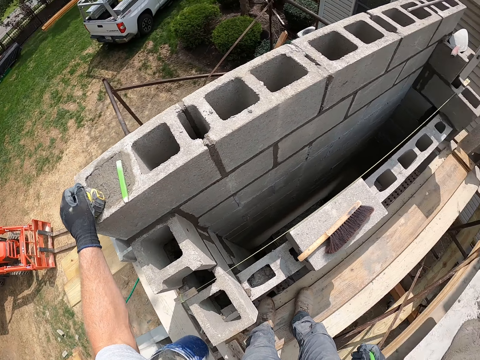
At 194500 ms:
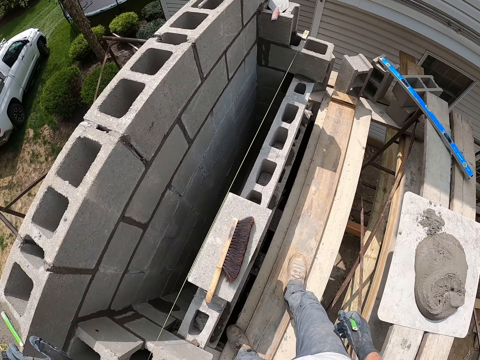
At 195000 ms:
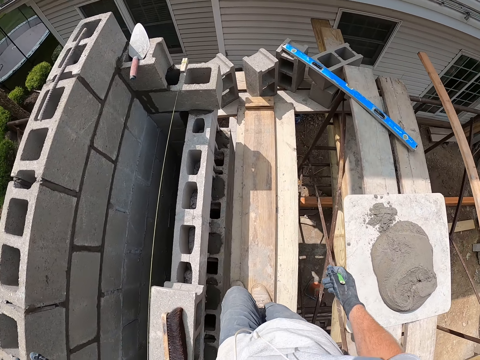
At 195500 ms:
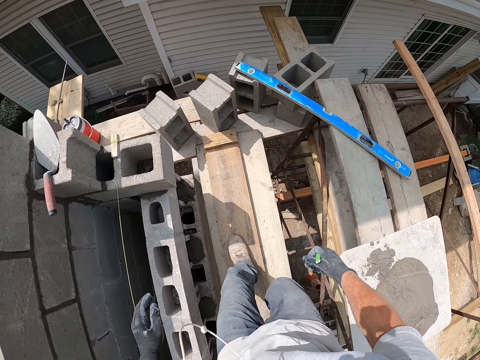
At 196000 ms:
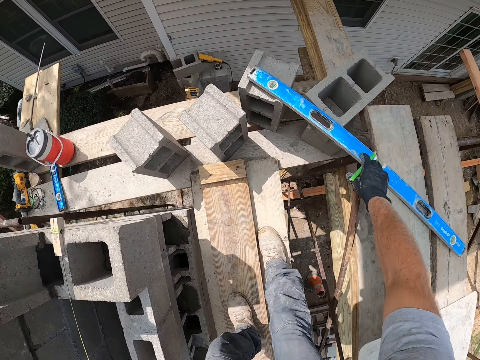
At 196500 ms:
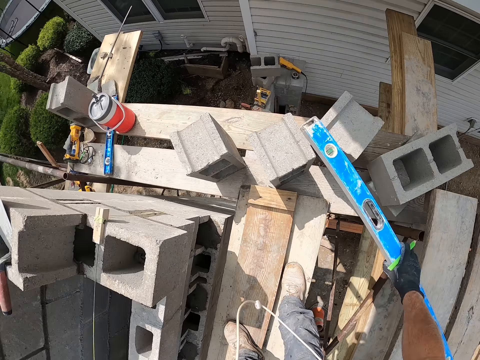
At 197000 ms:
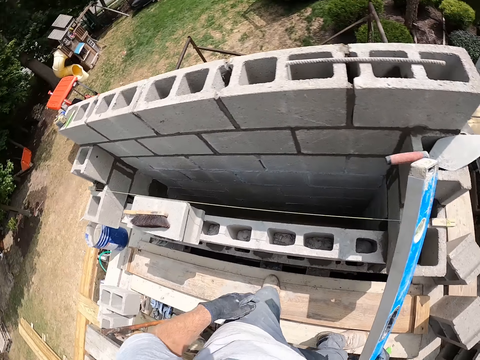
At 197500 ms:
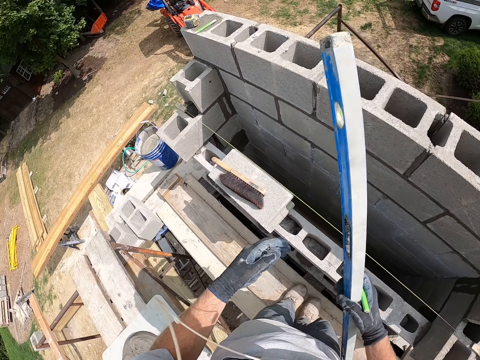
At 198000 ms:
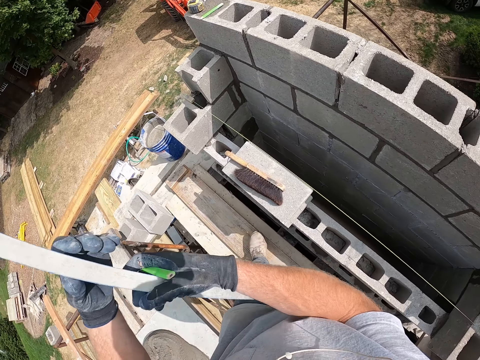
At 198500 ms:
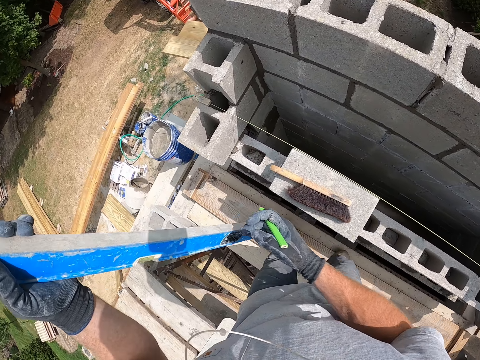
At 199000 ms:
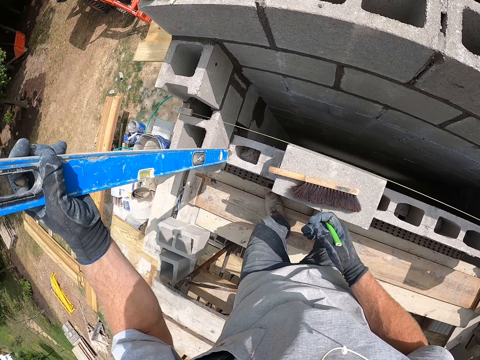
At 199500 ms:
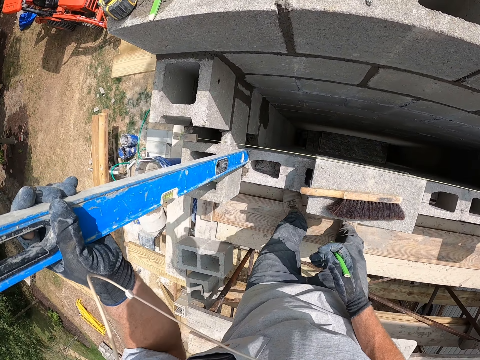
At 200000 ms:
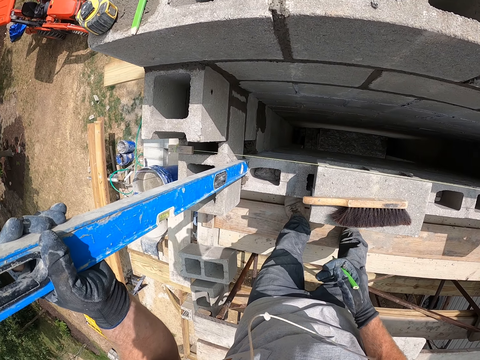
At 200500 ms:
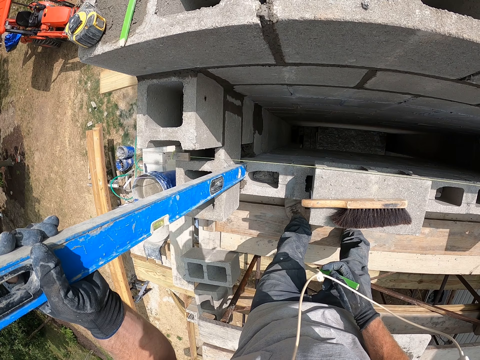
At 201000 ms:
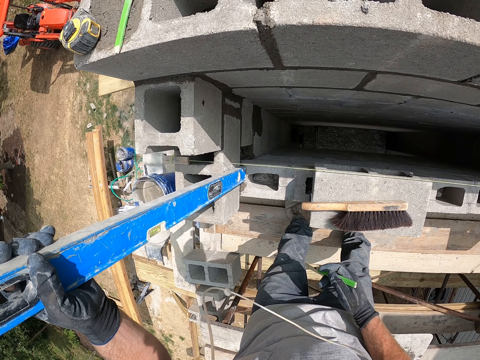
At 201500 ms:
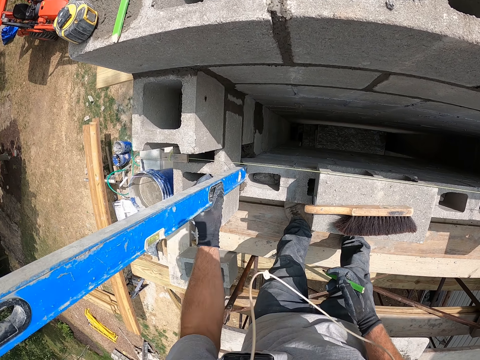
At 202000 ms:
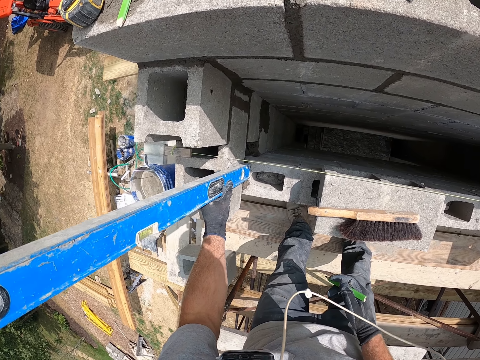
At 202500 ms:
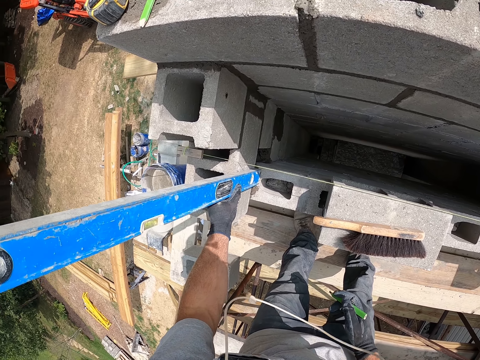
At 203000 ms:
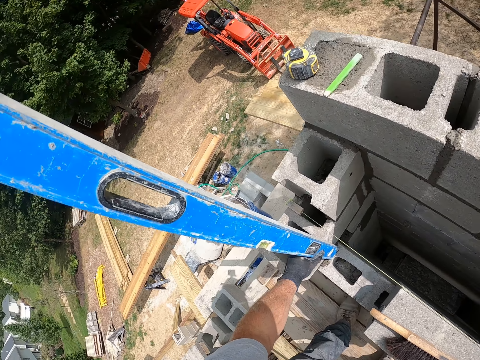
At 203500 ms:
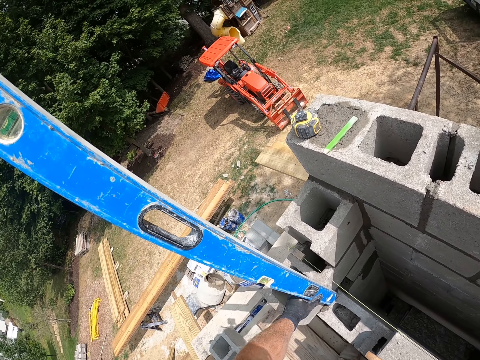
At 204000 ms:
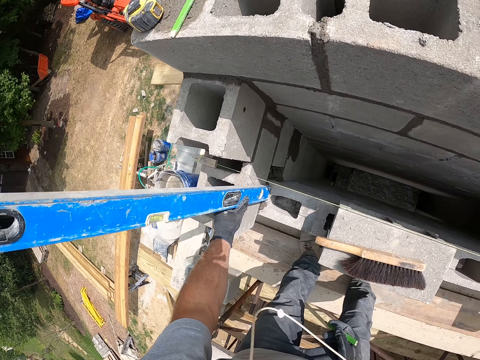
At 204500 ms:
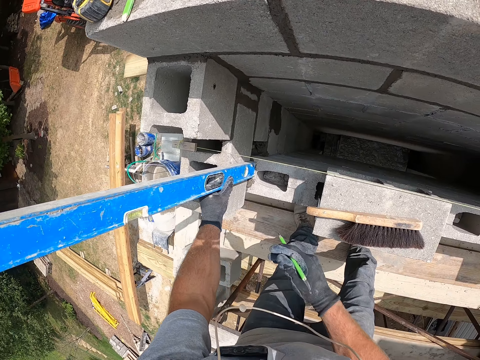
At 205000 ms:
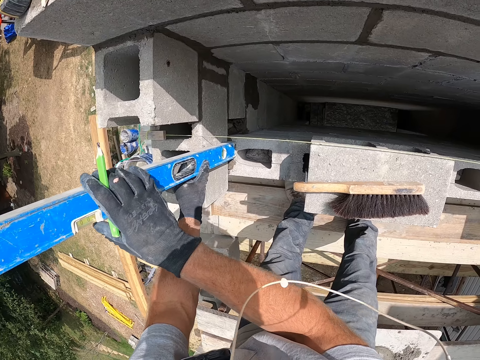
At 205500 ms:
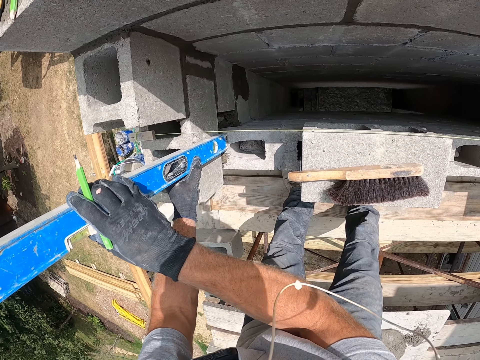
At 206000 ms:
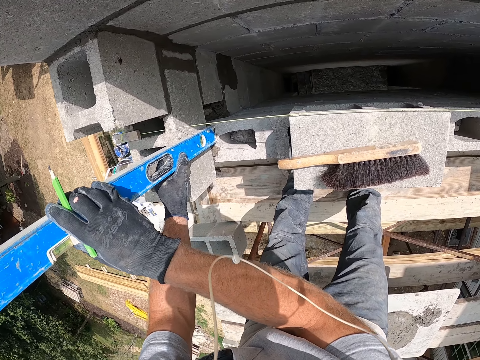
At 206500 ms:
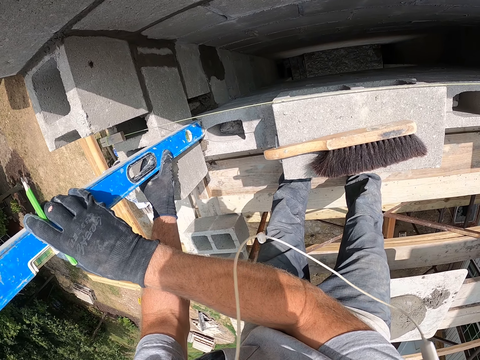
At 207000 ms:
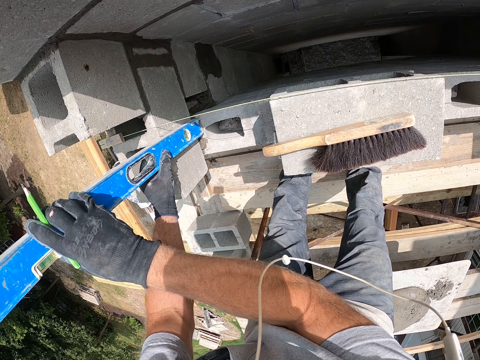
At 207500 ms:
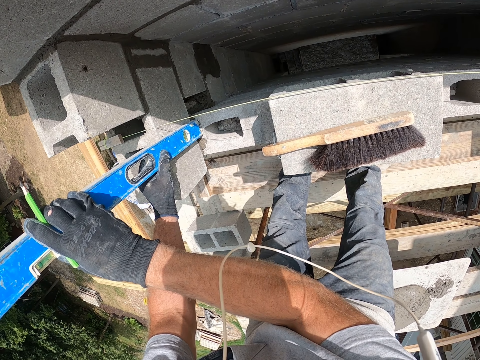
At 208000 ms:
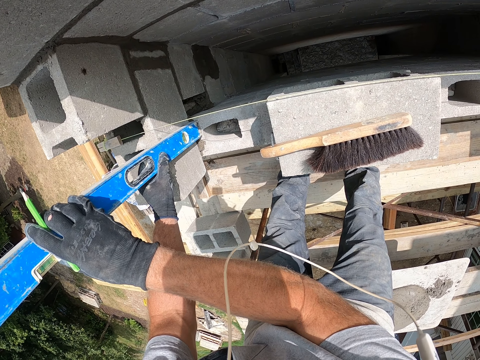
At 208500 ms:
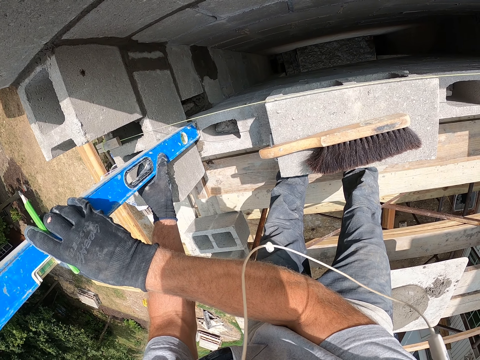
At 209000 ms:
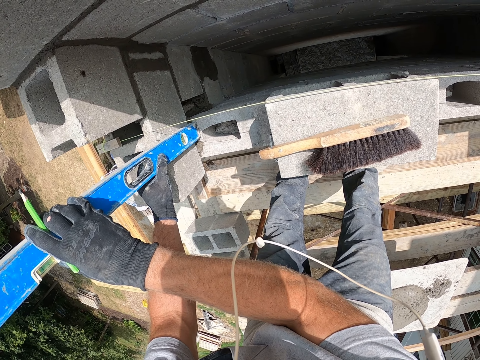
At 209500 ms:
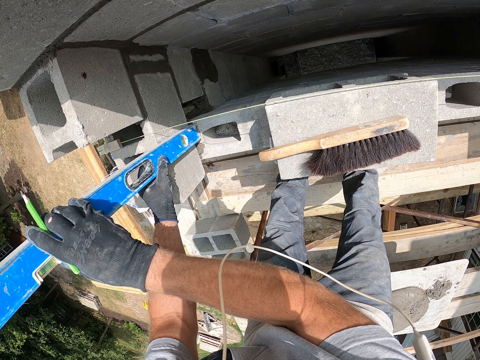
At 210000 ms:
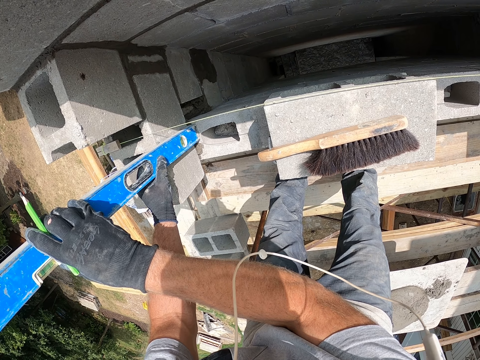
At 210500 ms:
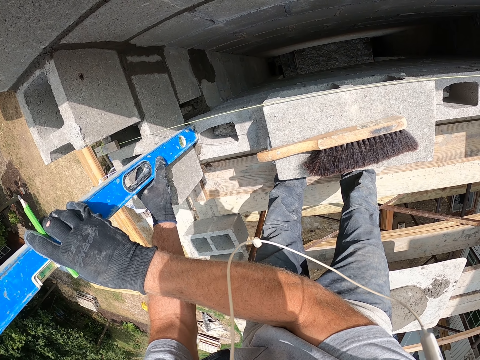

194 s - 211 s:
The camera wearer puts the CenterPoint tape measure on top of the concrete brick. They walk beside the wall. They pick up the I-beam level or spirit level and lift the I-beam level. They hold the I-beam level with the other hand. They measure the brick with the spirit level. They hold upright the I-beam level on the concrete brick. They hold upright the I-beam level on the concrete brick with both hands. They look at the I-beam level.

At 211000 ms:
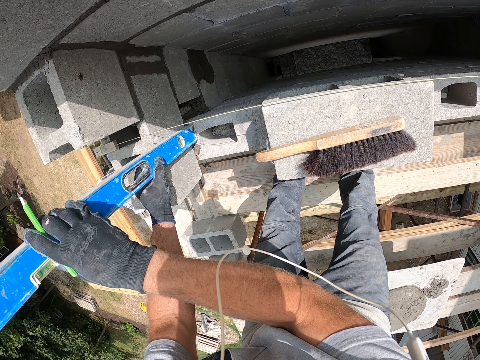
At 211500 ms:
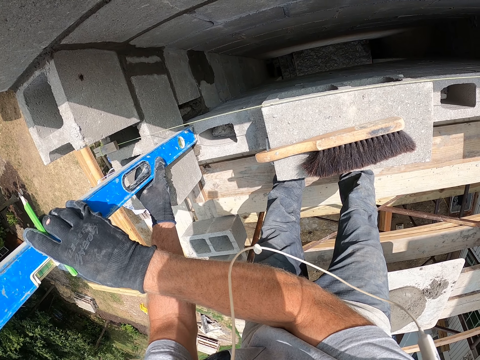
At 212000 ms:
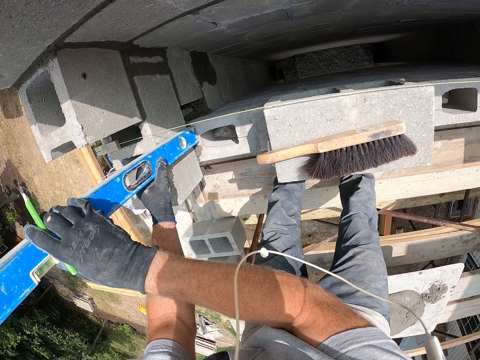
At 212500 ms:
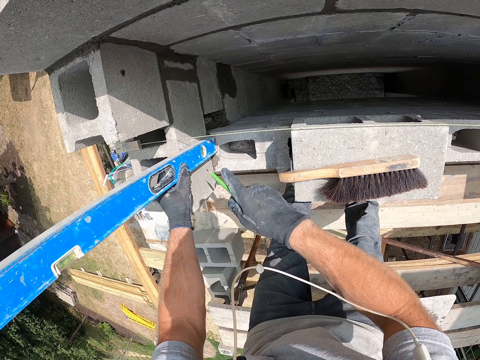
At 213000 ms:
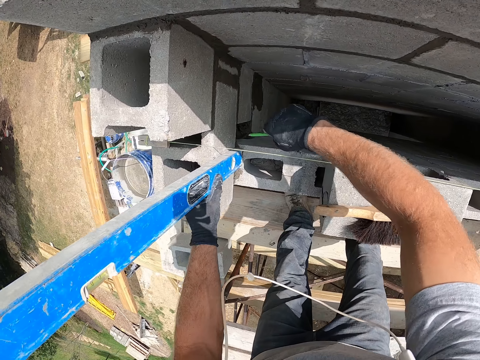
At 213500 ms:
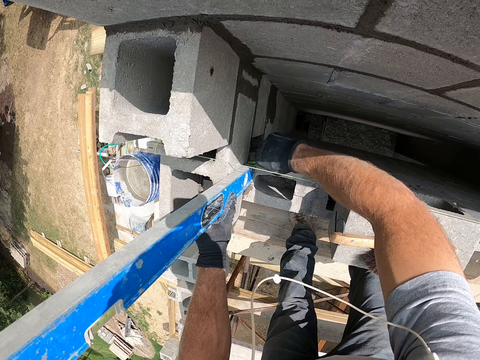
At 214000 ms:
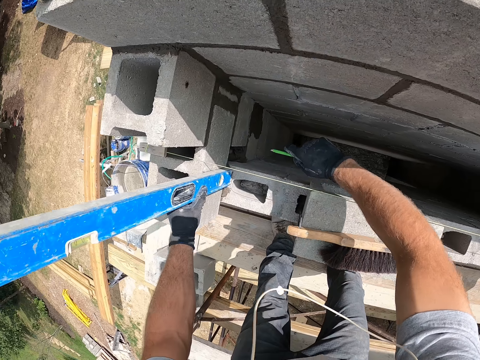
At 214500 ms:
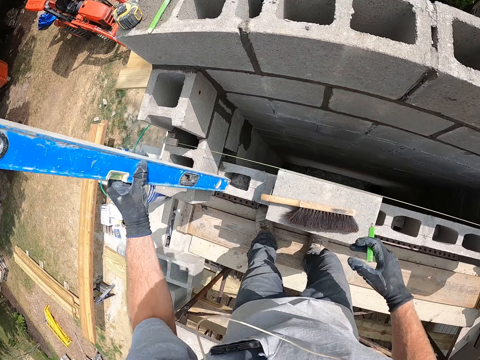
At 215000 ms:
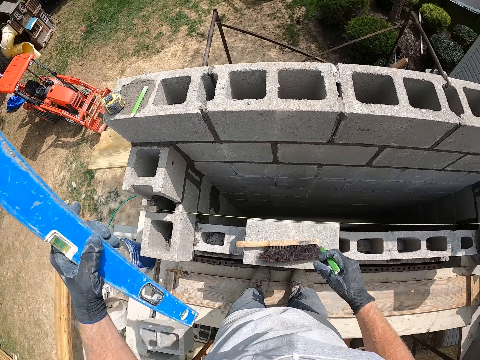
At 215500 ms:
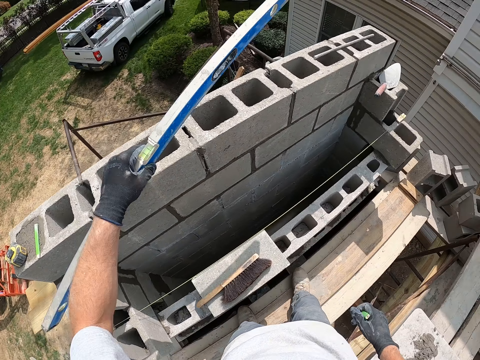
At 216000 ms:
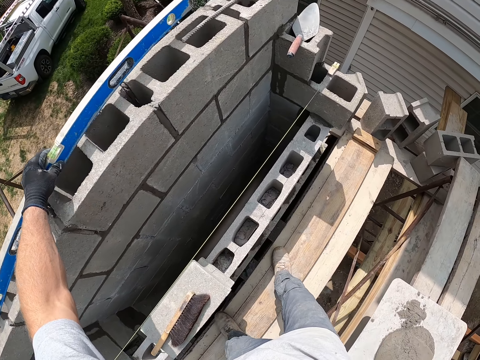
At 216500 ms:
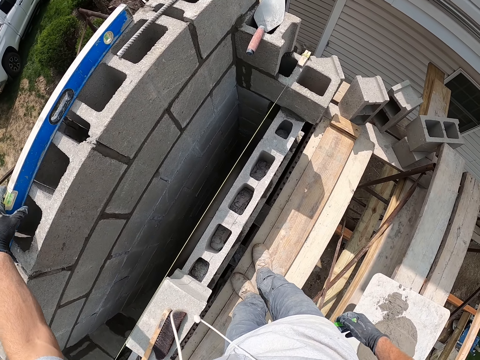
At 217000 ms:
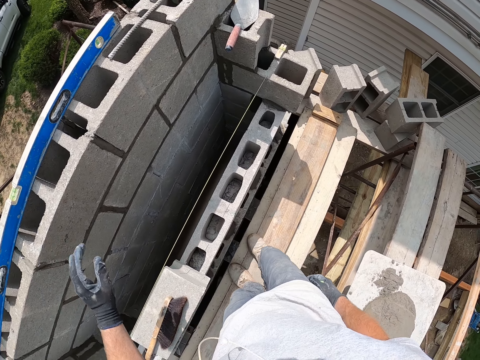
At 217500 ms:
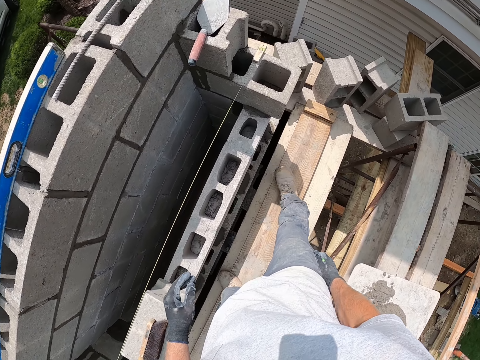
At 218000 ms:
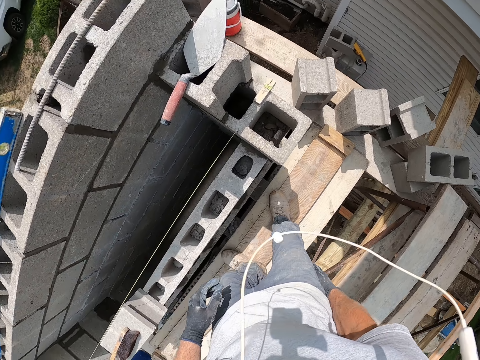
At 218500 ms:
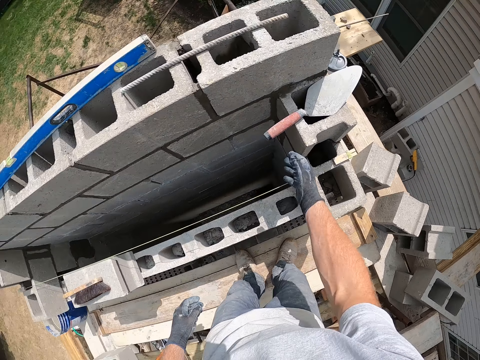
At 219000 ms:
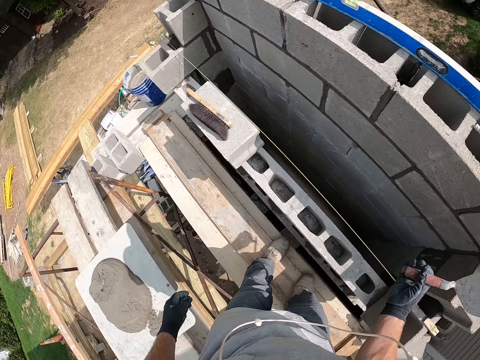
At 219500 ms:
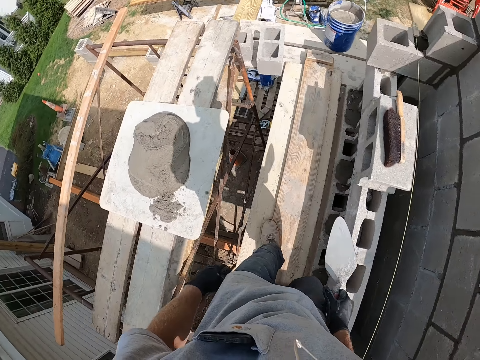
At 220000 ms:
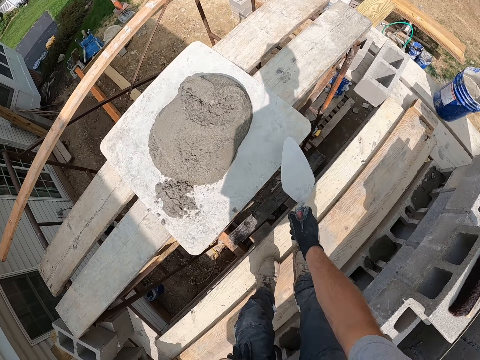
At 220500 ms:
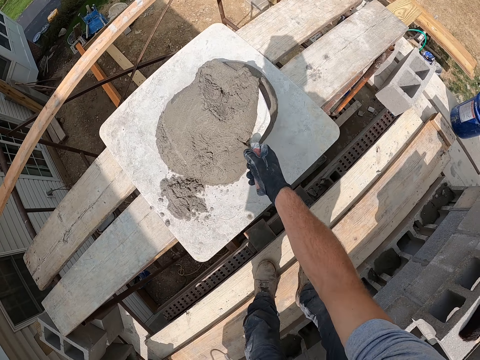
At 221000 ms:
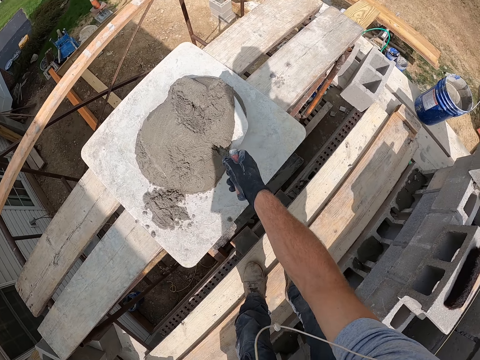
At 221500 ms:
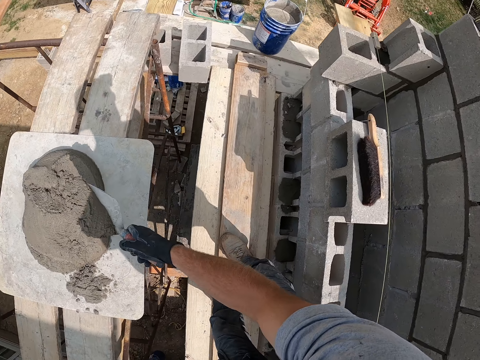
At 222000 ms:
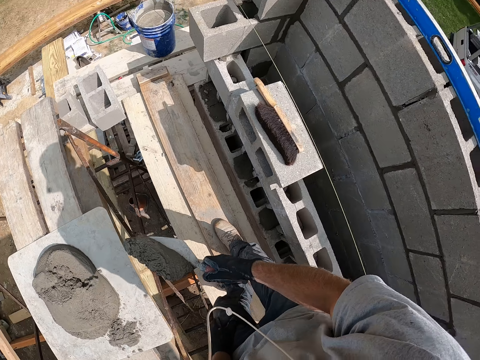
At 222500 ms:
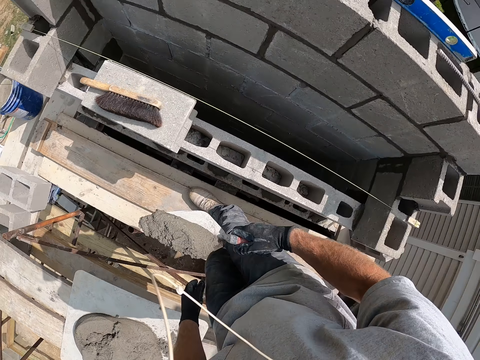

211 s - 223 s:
The camera wearer holds upright the I-beam level on the concrete brick with one hand. They draw a line on the concrete brick with the pencil. They hold upright the I-beam level on the concrete brick with one hand. They put the I-beam level on top of the wall. They move beside the wall. They pick up the trowel. They scoop the cement mortar with the trowel.
